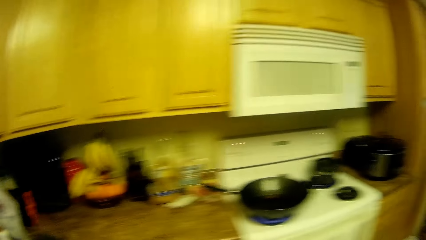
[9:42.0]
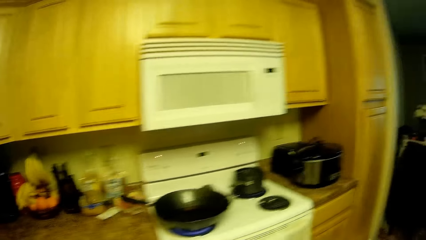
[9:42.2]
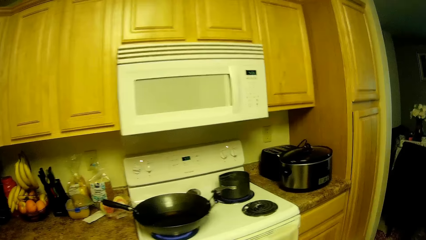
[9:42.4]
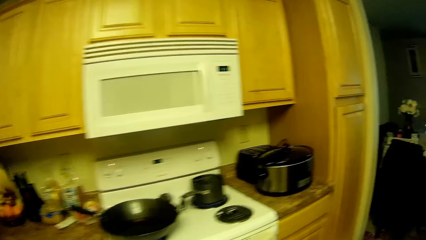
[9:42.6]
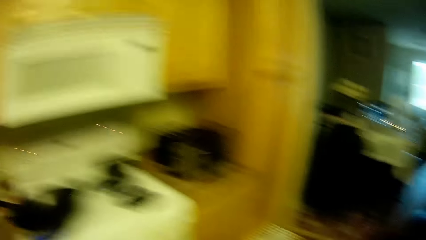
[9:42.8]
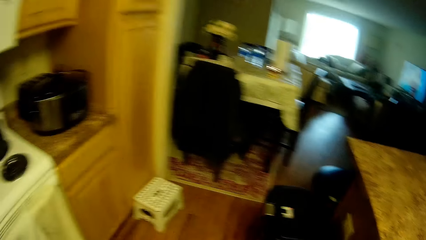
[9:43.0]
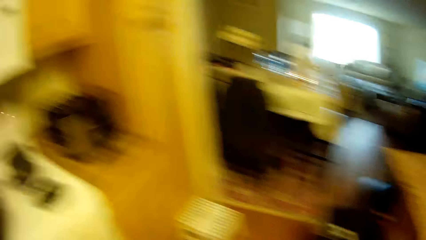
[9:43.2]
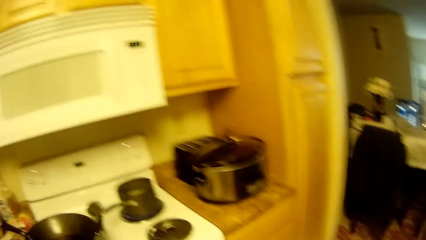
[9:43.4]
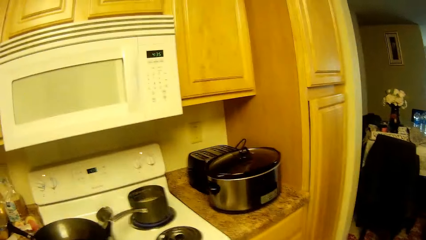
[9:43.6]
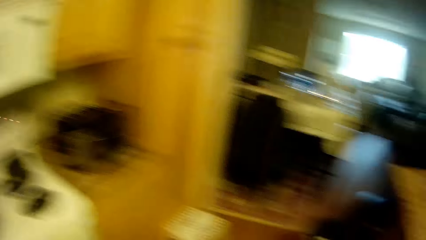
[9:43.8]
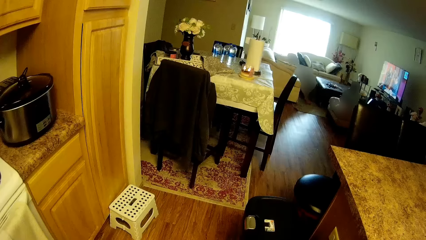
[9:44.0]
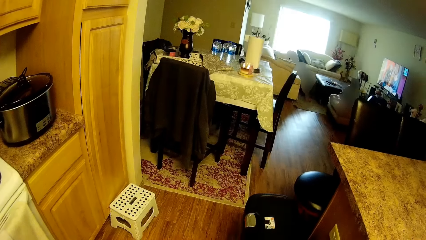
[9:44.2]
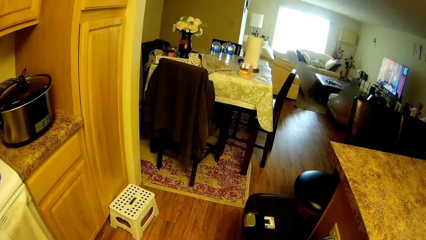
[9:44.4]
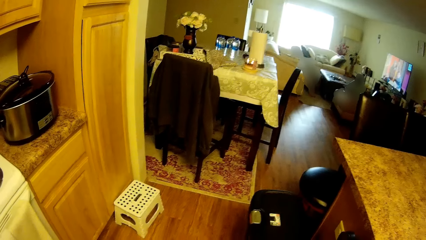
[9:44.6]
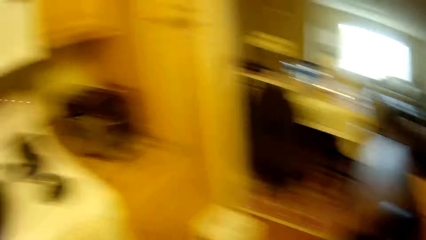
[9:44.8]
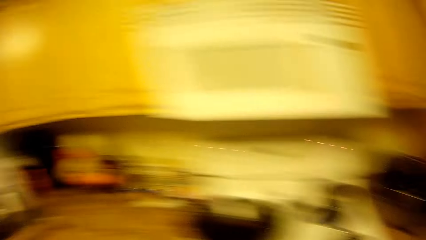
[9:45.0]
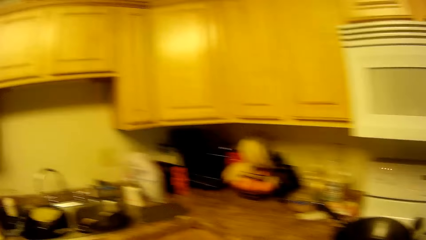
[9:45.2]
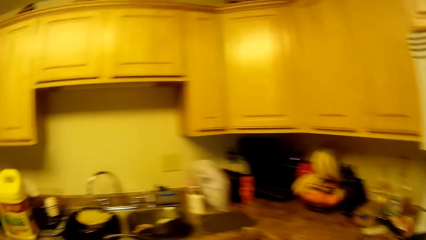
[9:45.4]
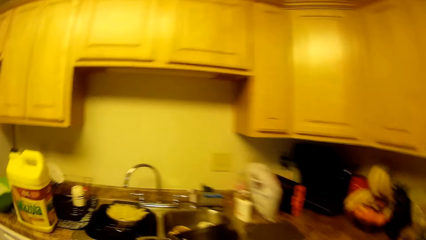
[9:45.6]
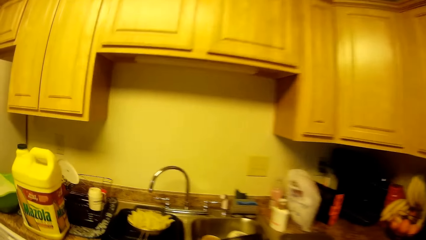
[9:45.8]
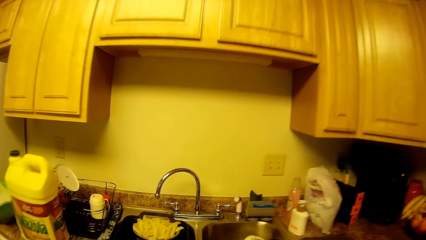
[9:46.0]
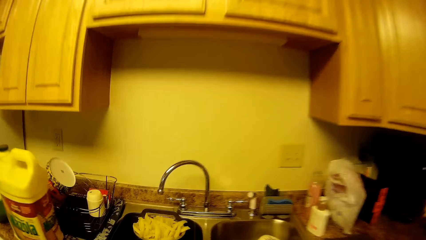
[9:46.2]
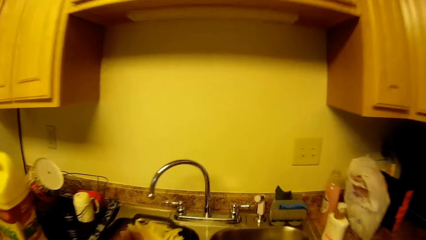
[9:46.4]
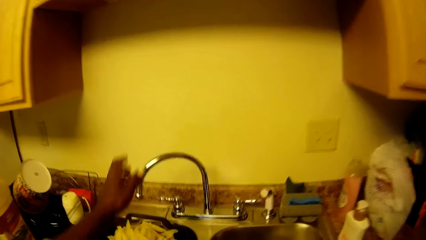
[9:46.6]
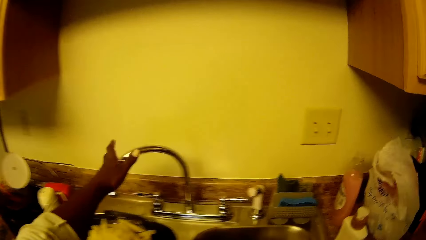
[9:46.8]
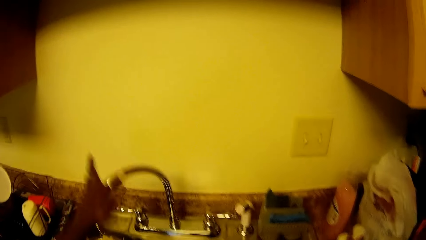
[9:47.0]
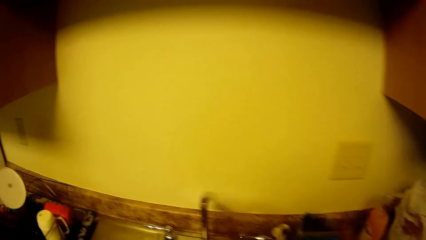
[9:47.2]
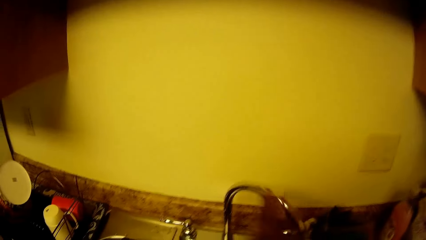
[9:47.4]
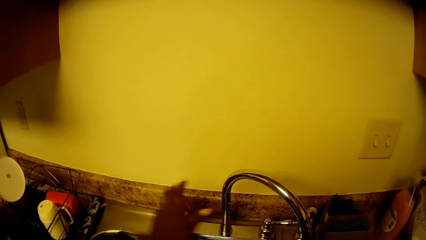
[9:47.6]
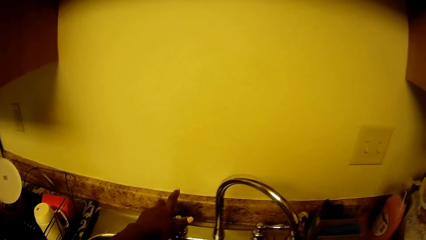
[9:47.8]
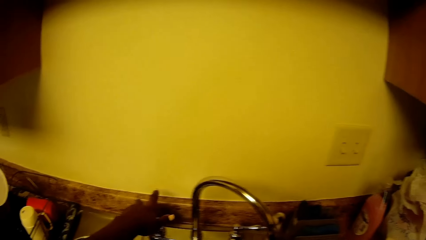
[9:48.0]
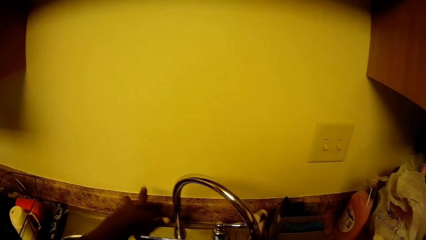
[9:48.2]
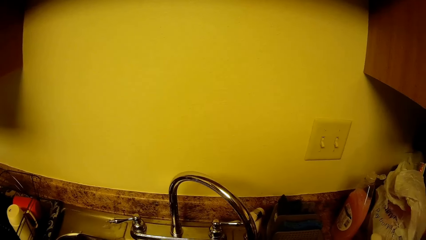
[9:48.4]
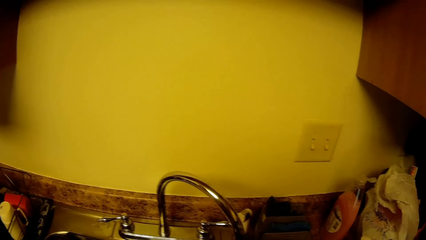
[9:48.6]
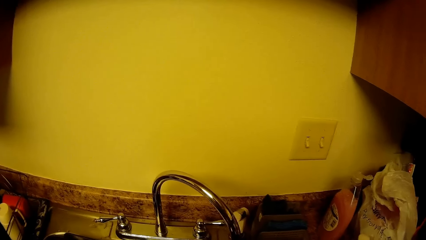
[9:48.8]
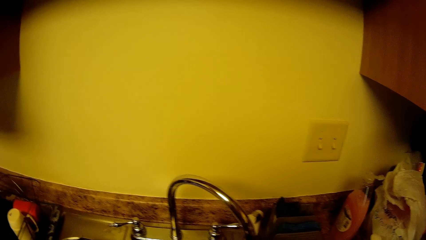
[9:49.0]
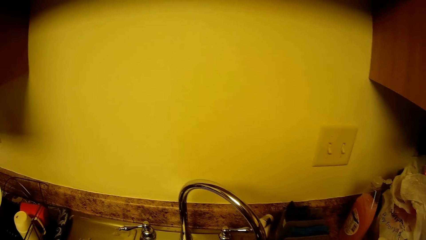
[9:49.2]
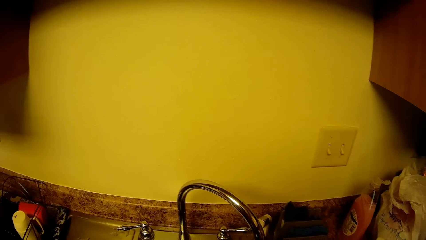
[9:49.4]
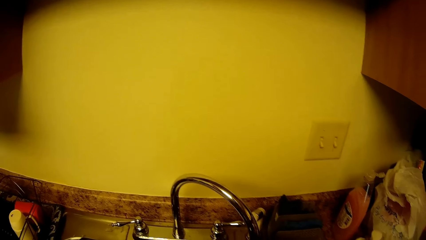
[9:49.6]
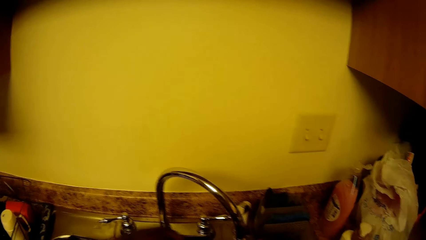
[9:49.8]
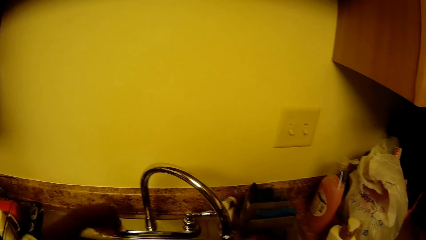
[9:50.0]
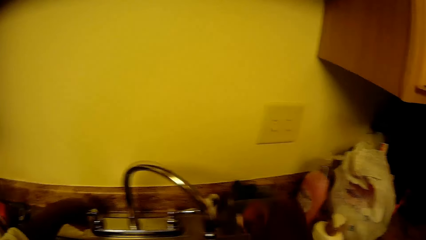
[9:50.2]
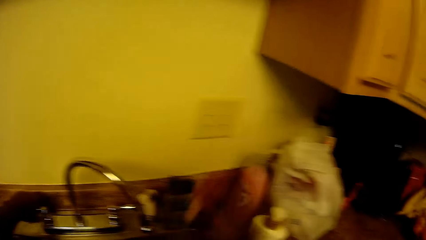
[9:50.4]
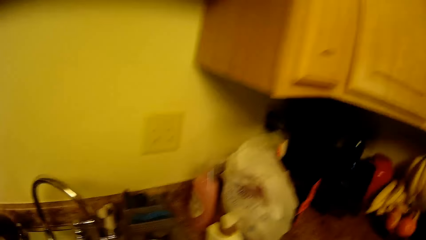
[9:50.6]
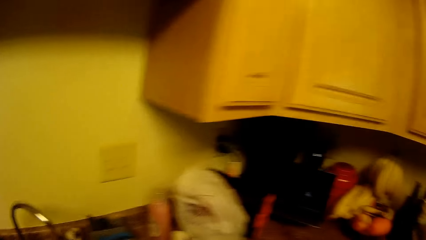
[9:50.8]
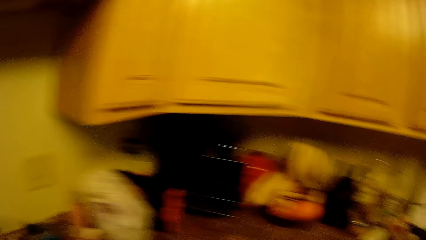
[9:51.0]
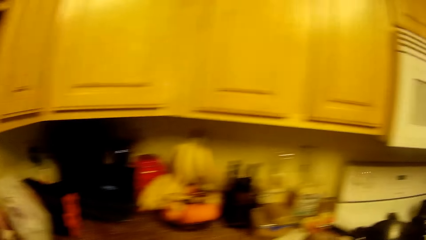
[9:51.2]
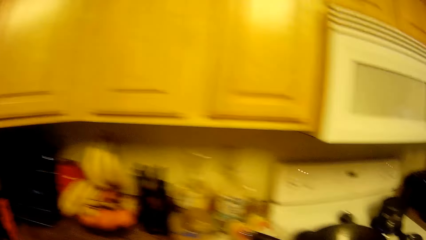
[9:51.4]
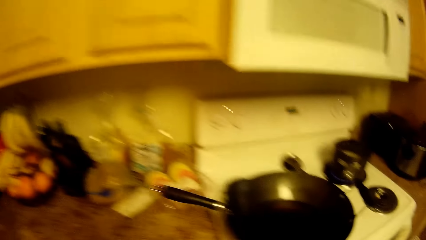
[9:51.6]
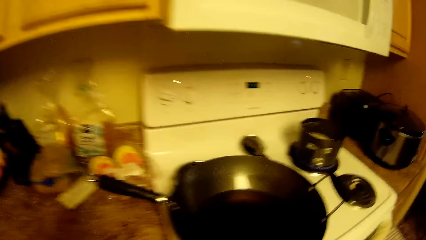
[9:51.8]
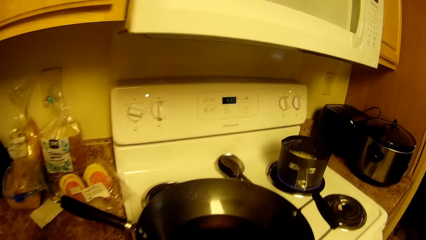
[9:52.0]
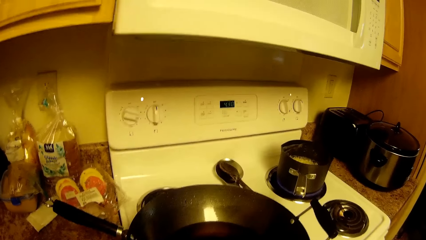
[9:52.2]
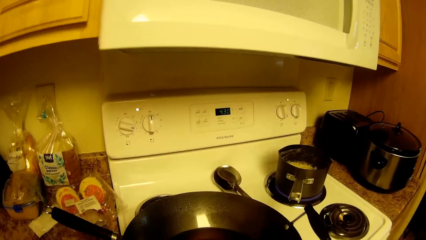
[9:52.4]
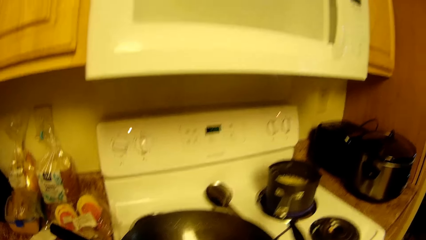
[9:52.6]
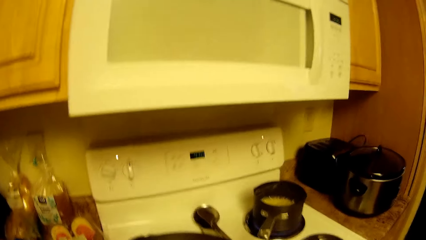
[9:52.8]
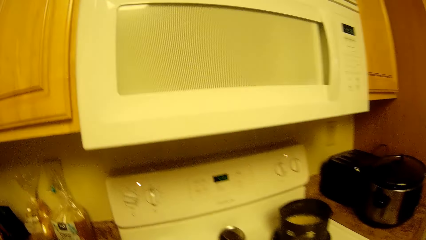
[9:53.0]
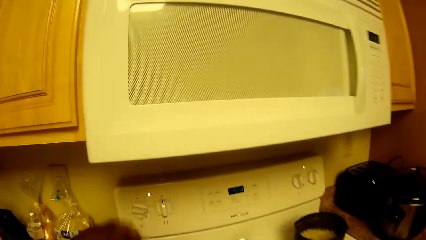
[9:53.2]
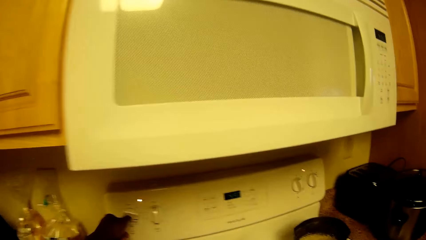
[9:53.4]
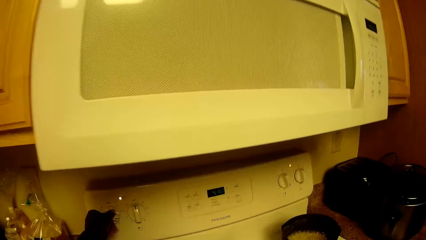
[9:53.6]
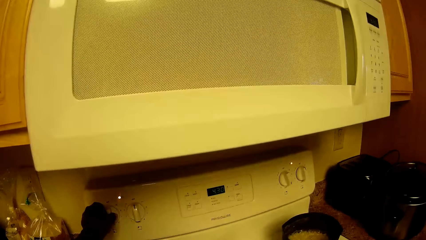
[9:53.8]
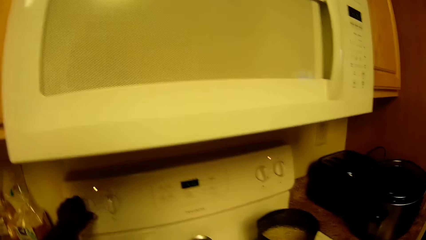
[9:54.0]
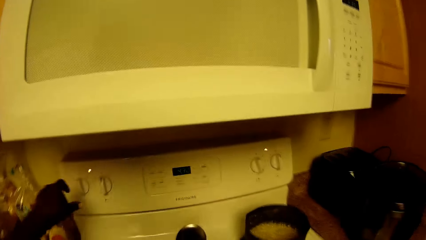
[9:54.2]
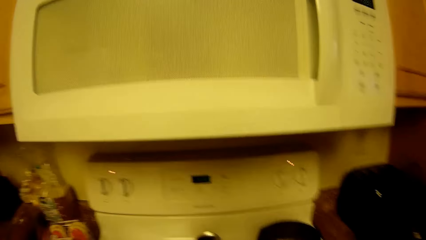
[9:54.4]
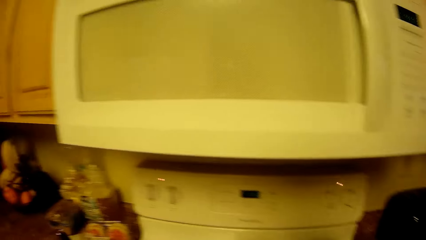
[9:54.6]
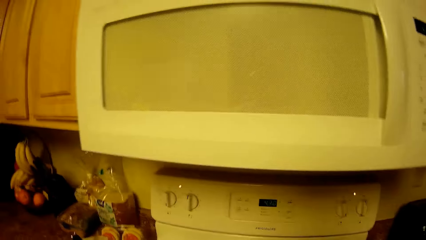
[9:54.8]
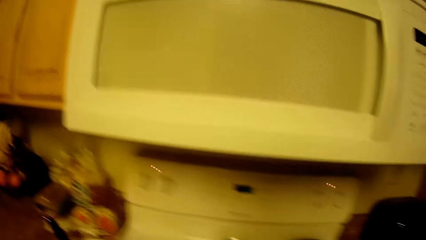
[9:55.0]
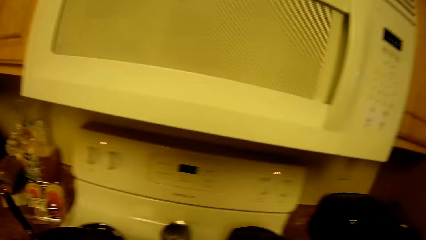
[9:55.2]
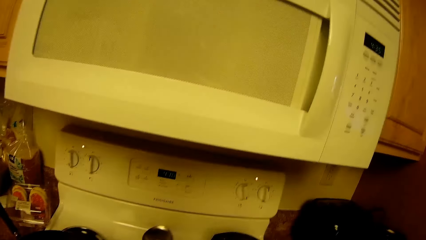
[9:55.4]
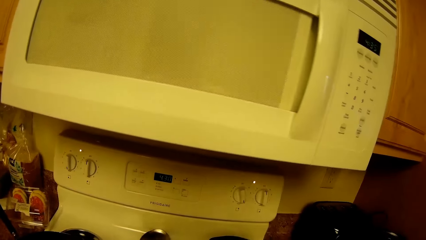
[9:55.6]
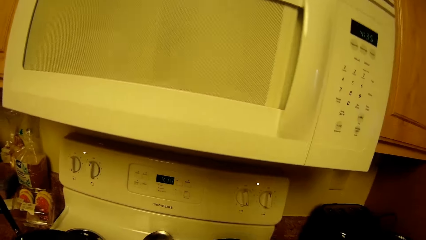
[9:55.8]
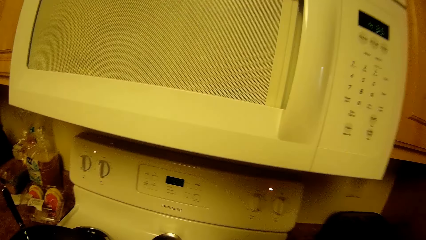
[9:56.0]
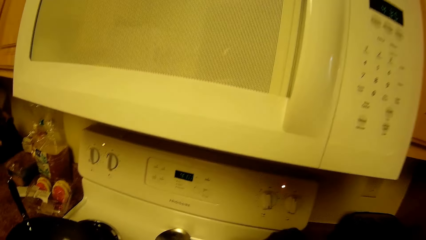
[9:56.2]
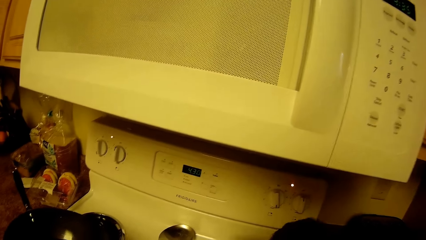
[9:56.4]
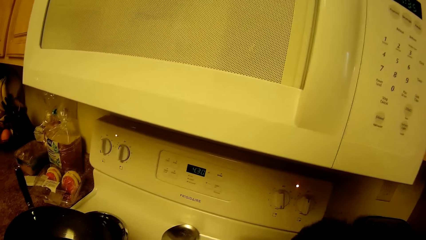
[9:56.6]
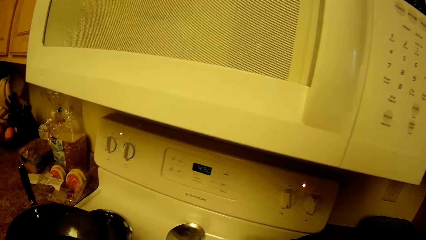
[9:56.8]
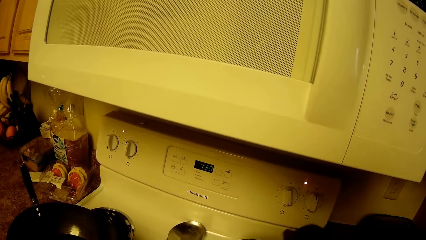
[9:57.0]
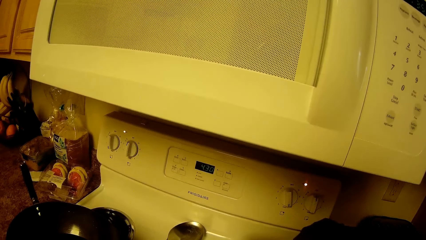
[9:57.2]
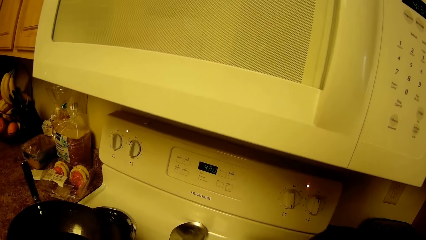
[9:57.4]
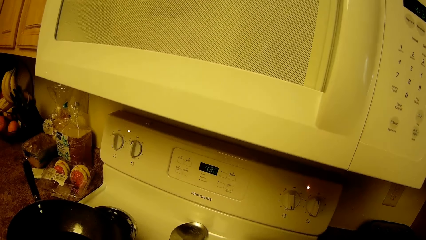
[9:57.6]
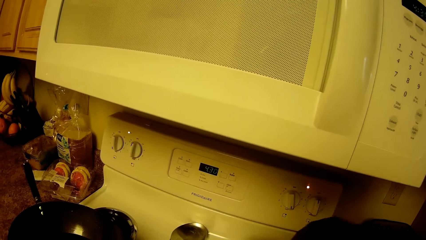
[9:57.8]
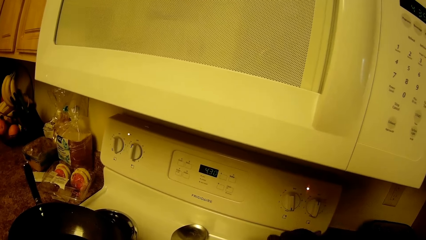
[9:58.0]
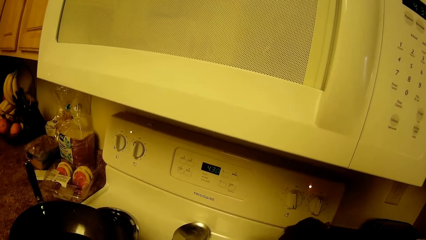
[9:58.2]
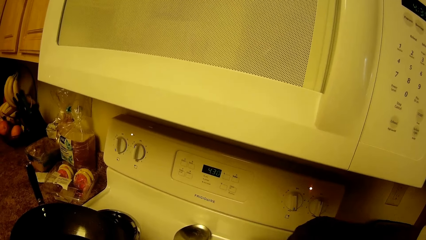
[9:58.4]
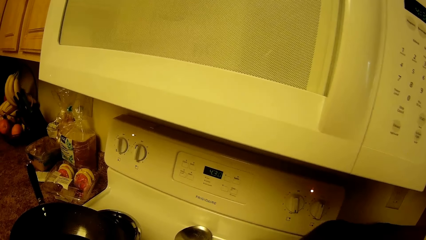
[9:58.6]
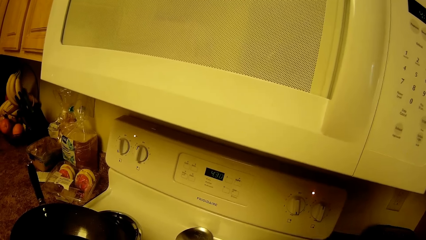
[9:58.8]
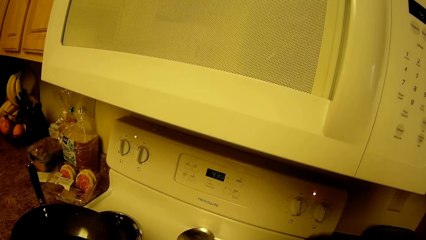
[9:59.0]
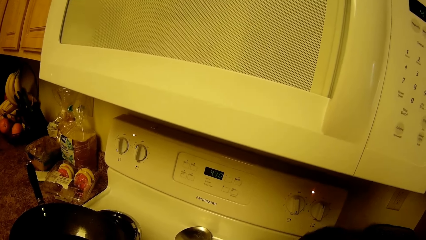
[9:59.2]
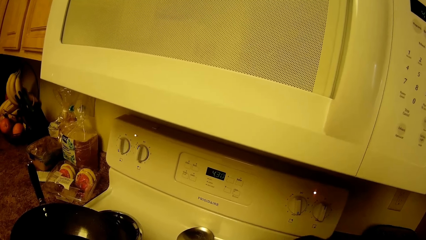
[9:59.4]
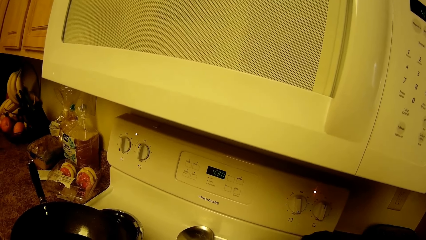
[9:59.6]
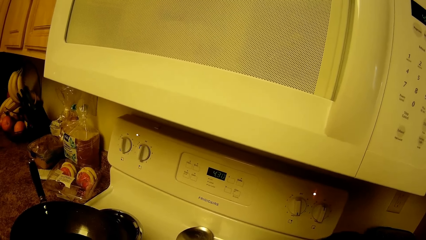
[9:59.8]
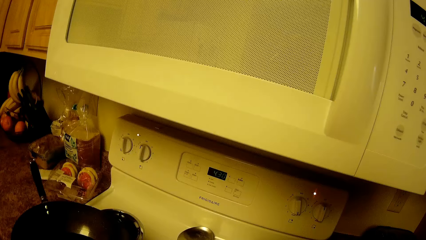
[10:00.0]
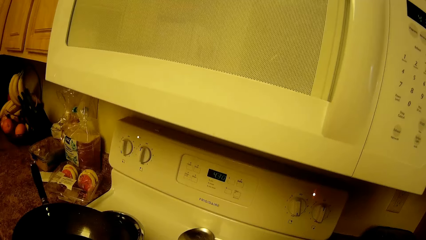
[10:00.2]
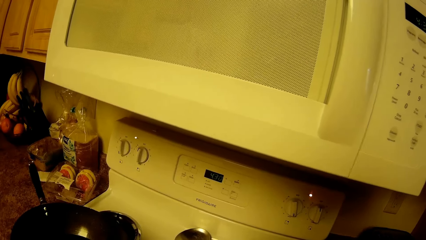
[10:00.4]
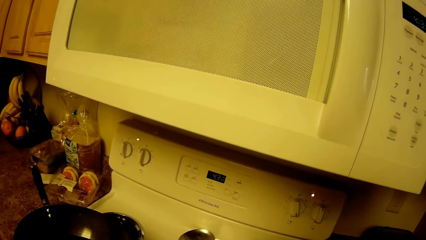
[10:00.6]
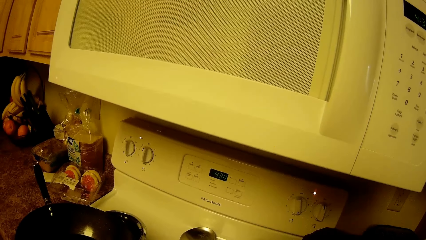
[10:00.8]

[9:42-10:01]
The camera wearer turns the kitchen faucet with her left hand. She turns on the kitchen faucet with her left hand. She washes hands in the sink. She turns off the kitchen faucet with her left hand. She turns a knob on a kitchen cooker with her left hand. She stirs the food in a pot on the kitchen cooker with a spoon in her right hand.
